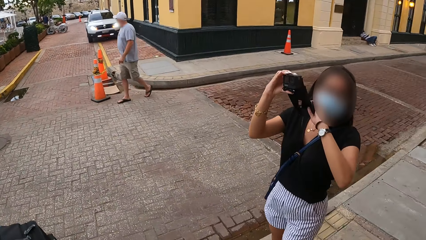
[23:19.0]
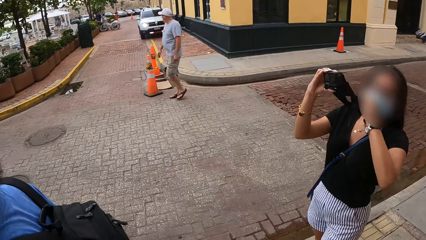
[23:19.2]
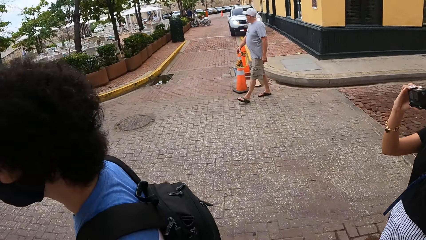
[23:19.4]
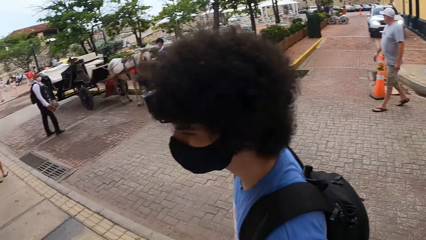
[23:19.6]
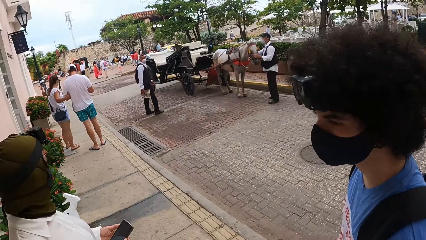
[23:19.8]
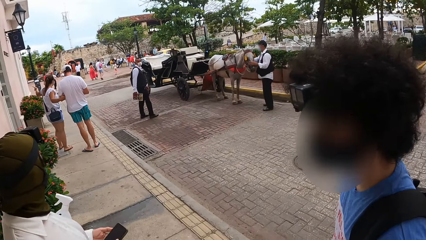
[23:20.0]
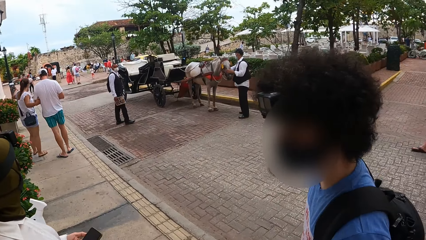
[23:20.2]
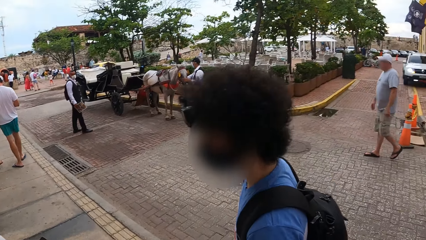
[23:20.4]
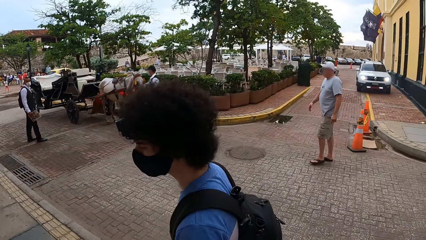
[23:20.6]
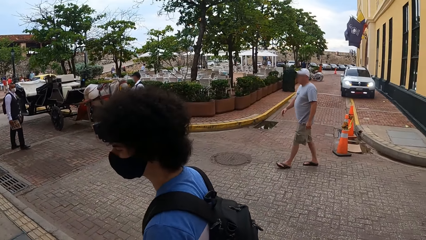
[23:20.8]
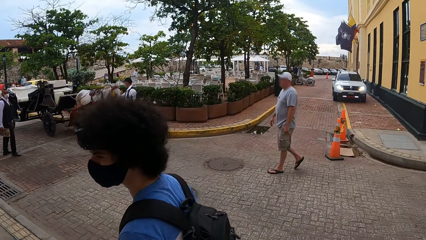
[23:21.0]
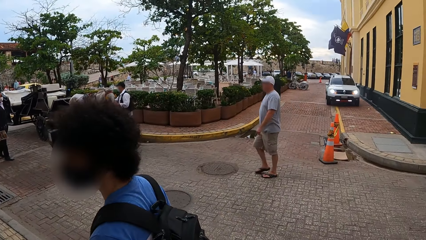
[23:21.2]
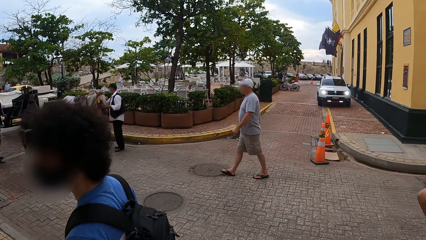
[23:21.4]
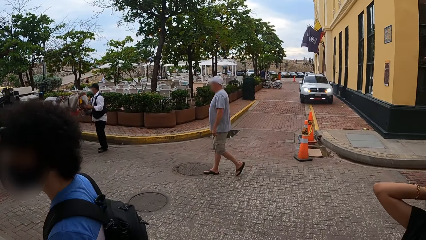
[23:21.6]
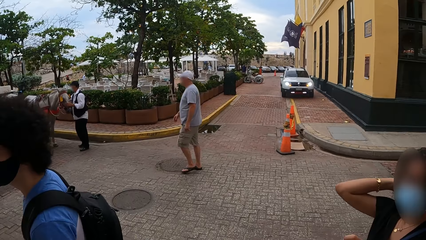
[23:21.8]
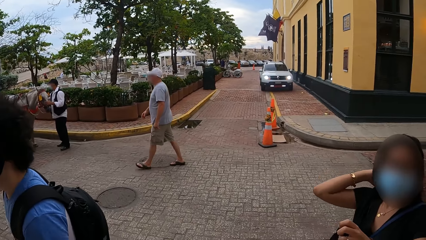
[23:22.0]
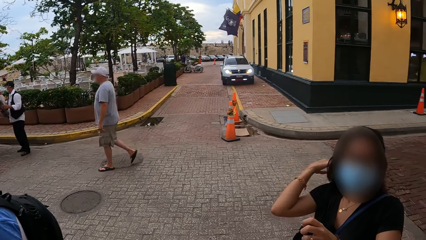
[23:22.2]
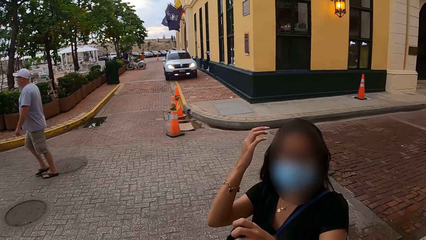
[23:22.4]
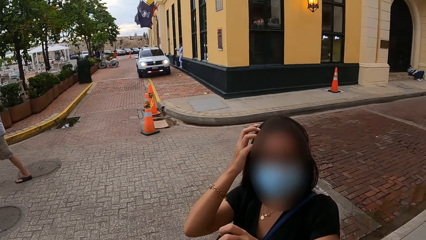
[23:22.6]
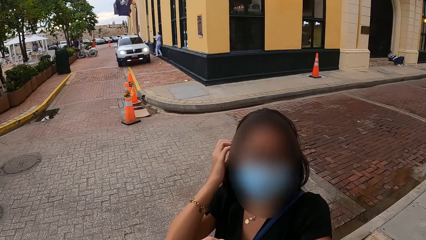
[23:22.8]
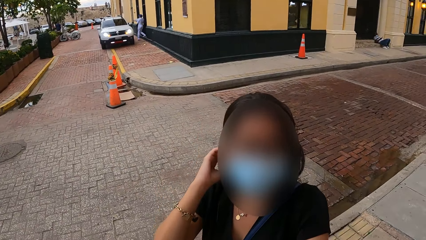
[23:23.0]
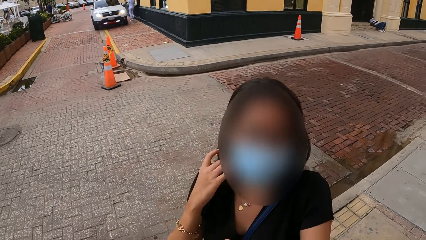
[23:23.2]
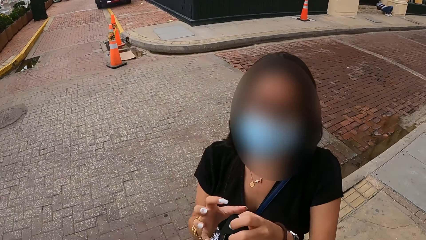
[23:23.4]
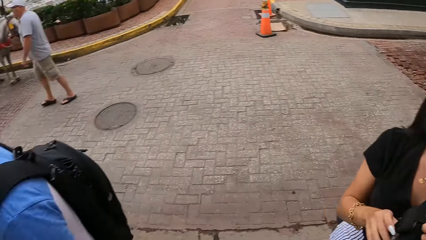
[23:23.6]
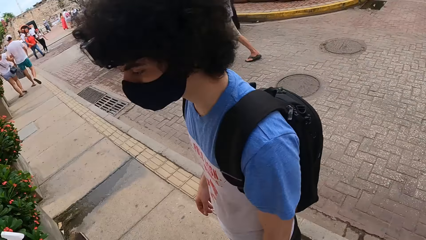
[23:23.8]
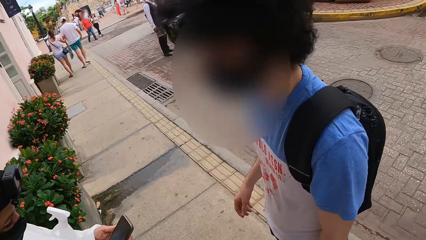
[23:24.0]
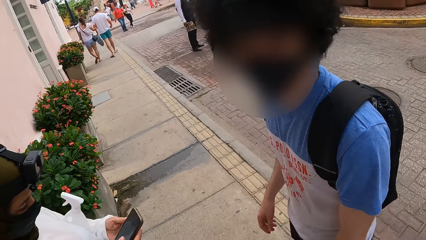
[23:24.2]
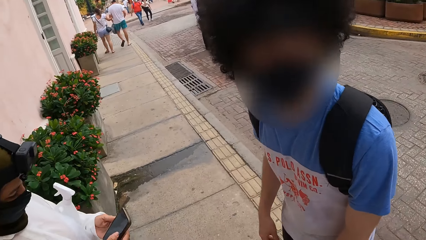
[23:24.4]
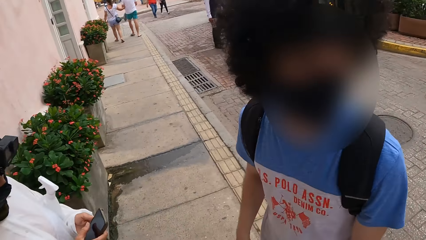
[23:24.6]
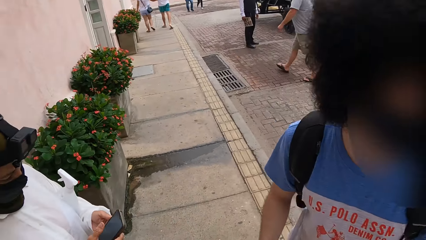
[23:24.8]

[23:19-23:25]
The camera wearer looks around the streets.

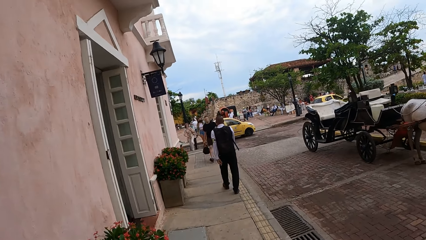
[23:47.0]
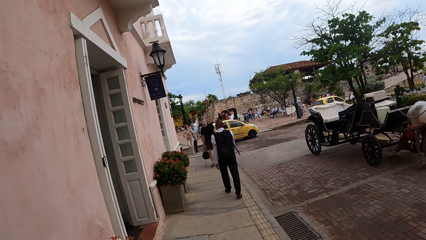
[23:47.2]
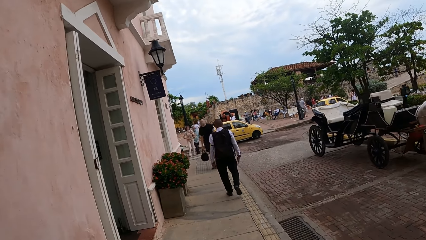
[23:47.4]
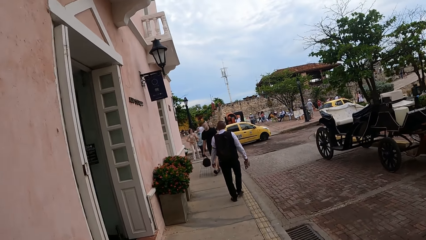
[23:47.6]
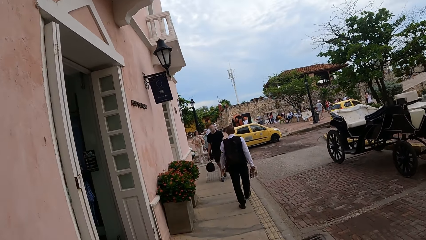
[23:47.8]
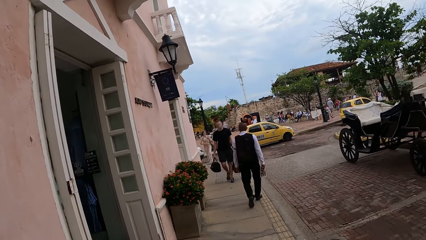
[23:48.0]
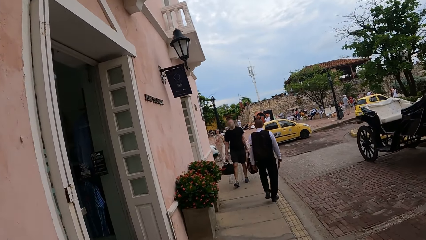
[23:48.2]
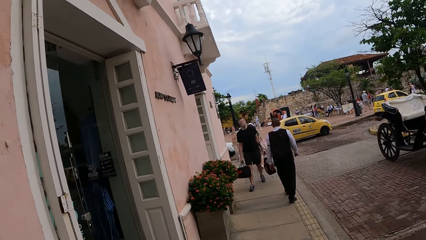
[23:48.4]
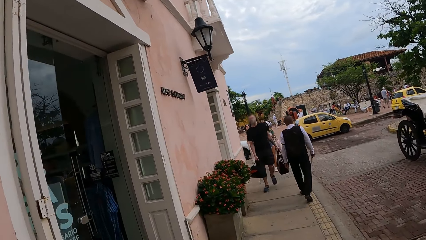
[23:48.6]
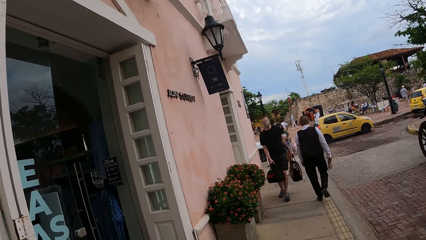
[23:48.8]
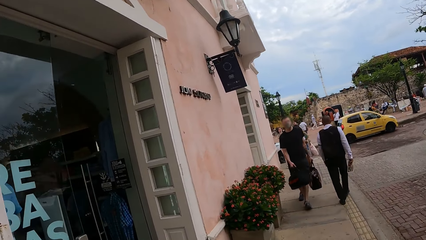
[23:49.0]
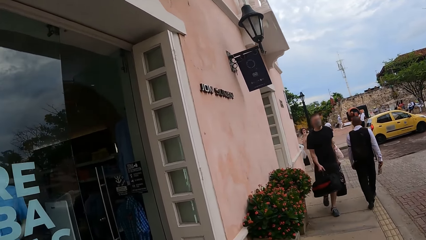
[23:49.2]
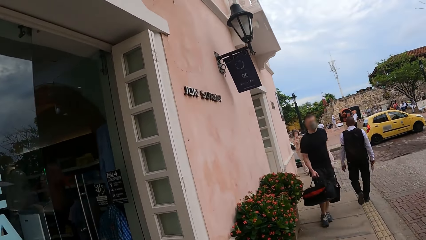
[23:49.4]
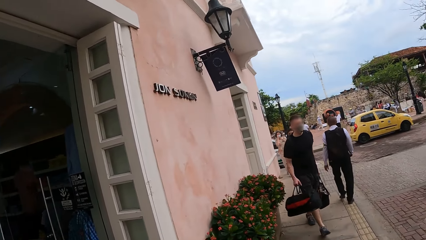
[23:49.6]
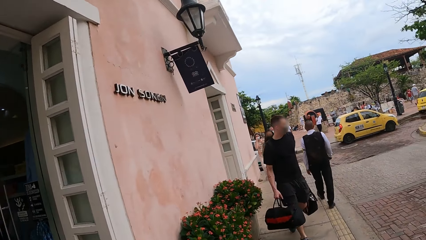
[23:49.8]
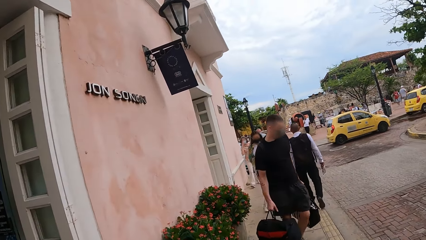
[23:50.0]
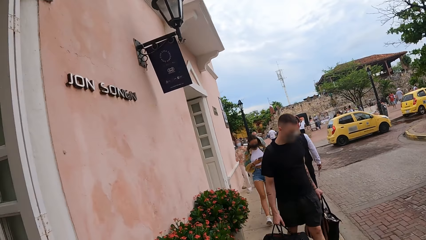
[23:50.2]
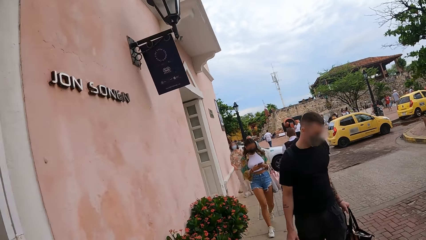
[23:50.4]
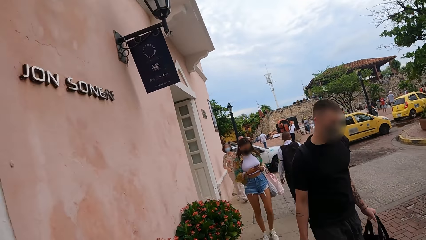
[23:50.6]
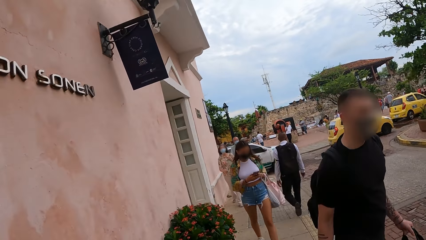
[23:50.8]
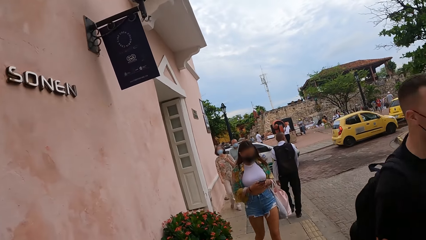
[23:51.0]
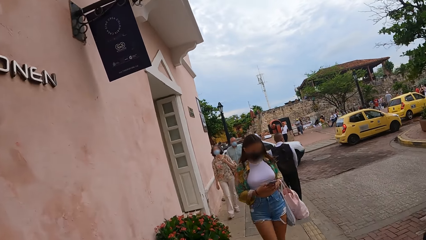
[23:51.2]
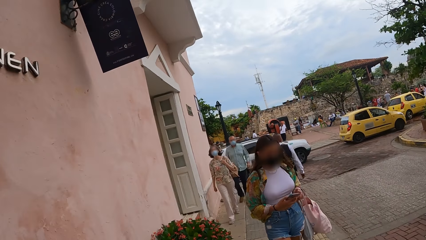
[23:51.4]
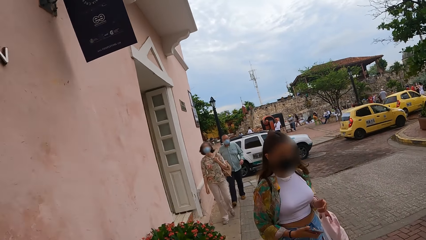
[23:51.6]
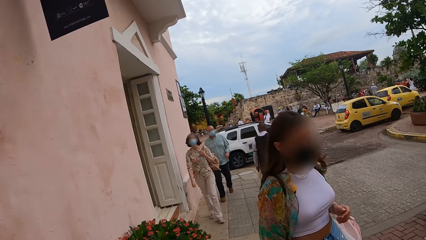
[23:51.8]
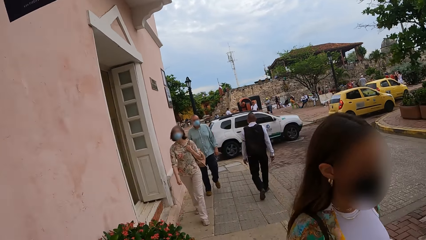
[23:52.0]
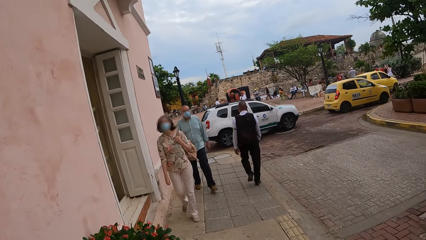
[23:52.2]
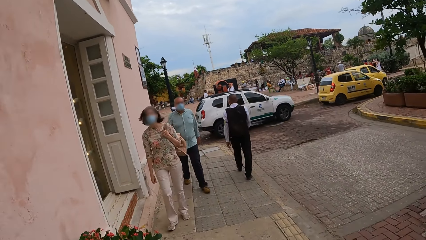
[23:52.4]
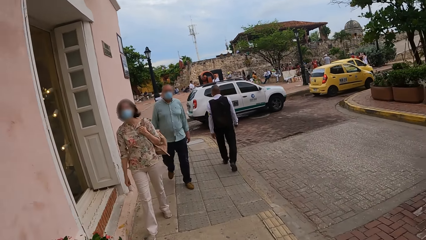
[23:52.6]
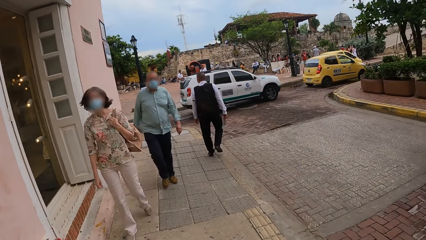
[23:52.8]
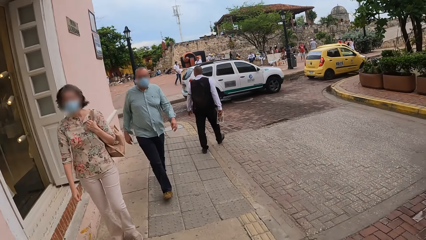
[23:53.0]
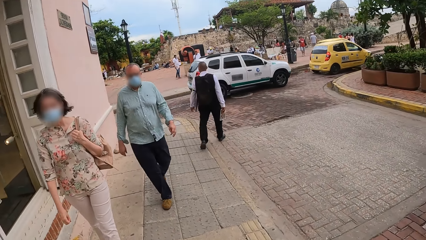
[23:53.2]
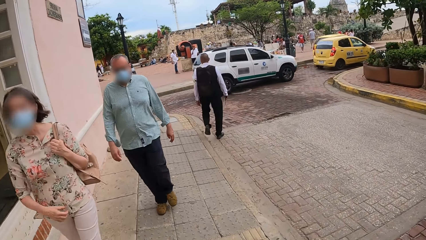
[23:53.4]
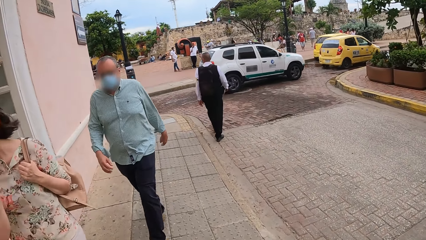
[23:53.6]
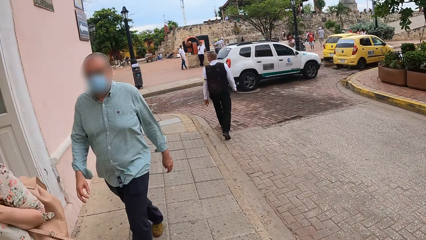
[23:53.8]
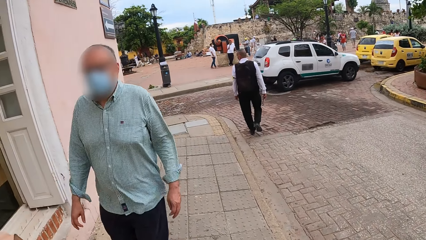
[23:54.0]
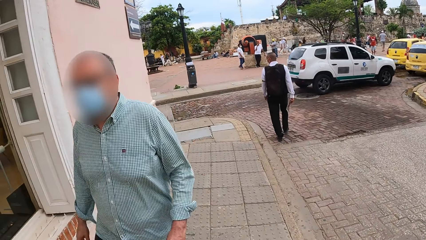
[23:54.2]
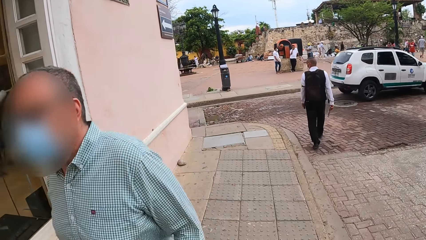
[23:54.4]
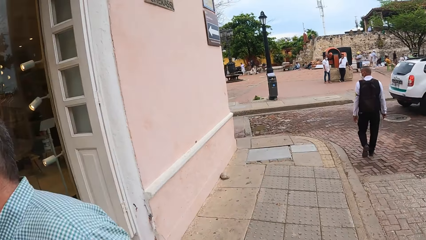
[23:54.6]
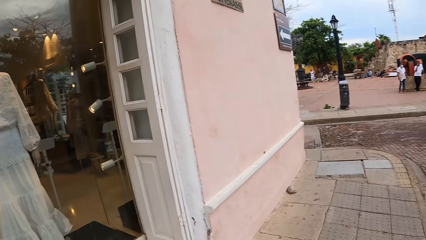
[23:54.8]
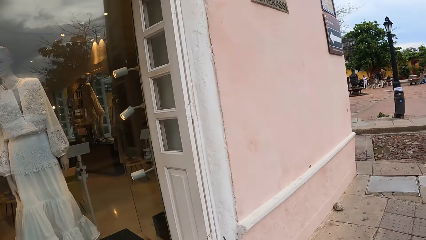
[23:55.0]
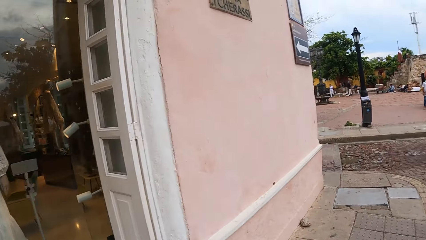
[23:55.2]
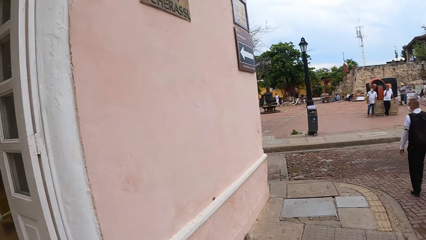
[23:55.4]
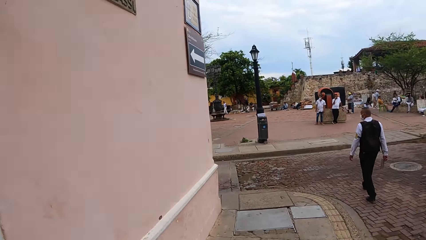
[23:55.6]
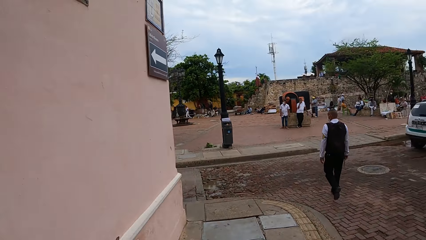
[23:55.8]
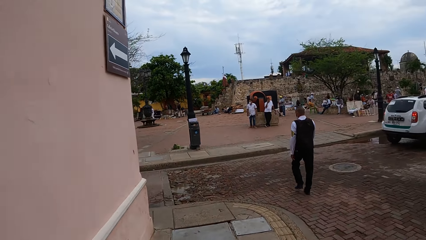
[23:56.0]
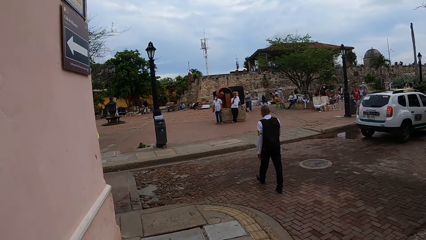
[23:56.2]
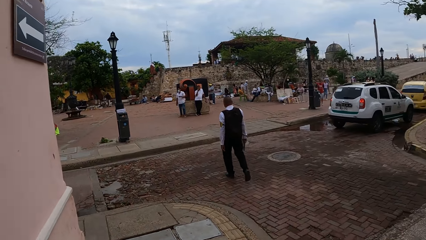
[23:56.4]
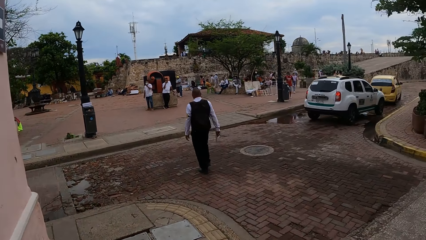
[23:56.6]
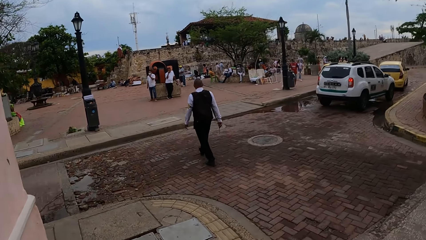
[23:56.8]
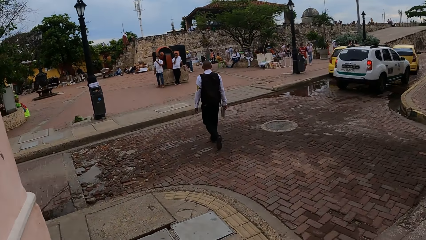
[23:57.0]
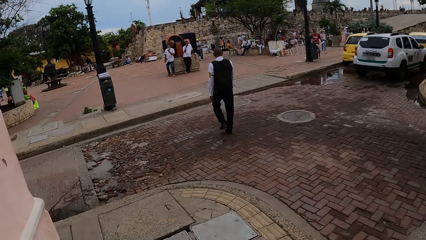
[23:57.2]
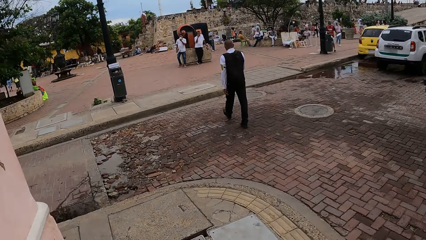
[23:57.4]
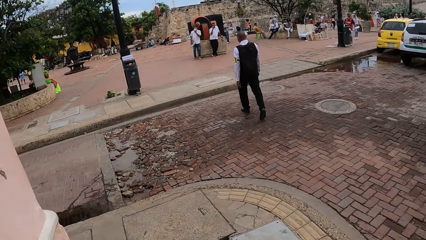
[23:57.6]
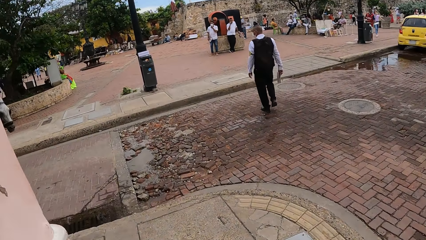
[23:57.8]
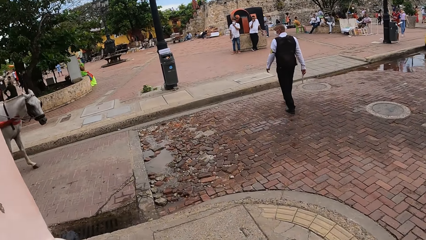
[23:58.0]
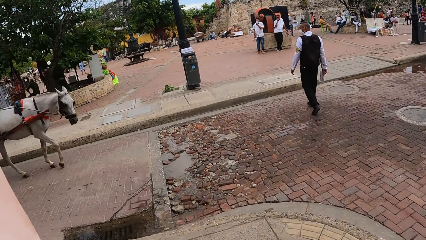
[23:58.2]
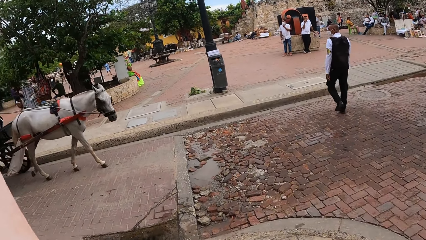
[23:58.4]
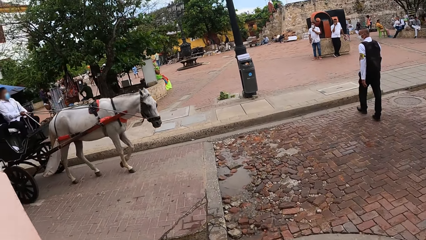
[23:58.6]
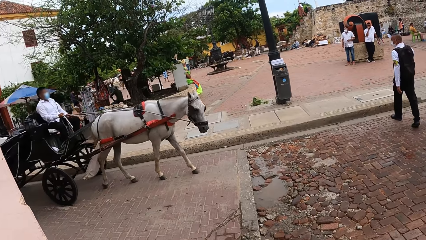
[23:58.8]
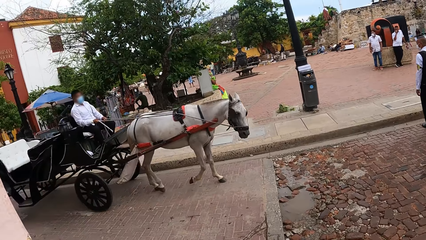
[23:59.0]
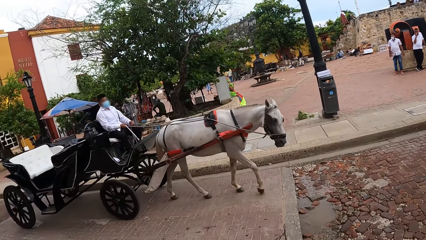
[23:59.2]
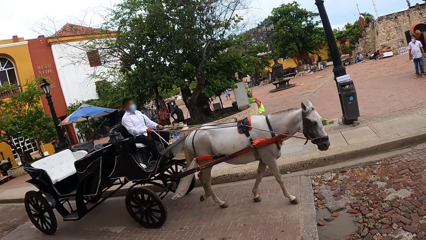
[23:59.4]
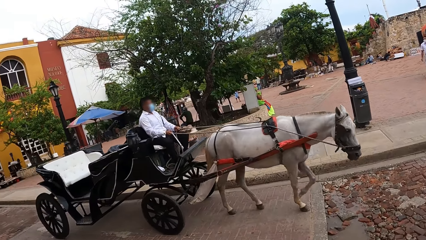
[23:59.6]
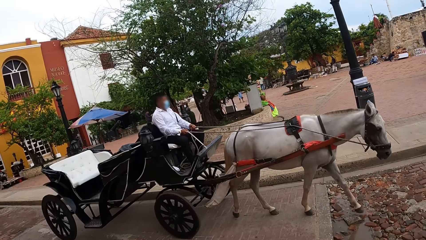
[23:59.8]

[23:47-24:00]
The camera wearer walks along the pavement.
